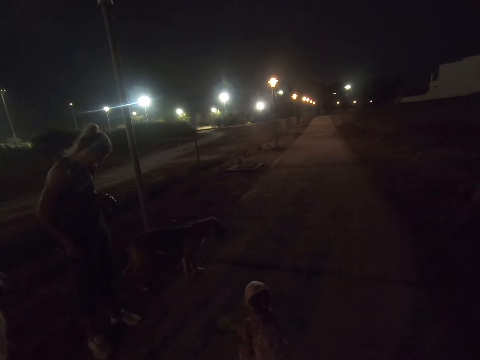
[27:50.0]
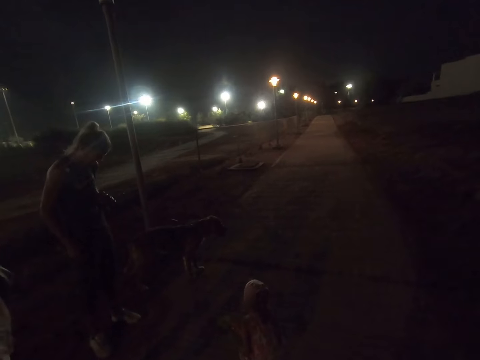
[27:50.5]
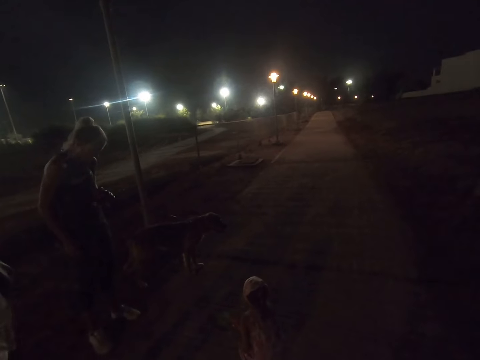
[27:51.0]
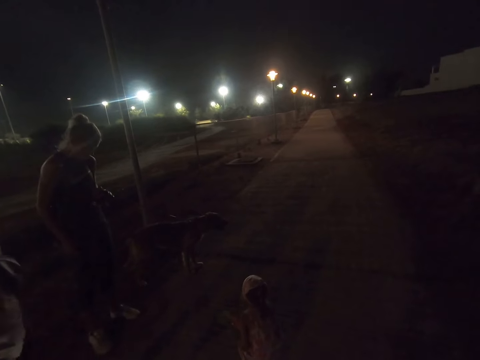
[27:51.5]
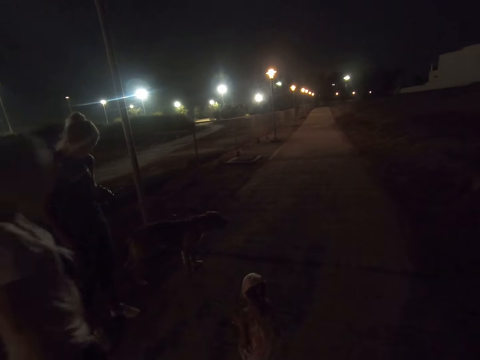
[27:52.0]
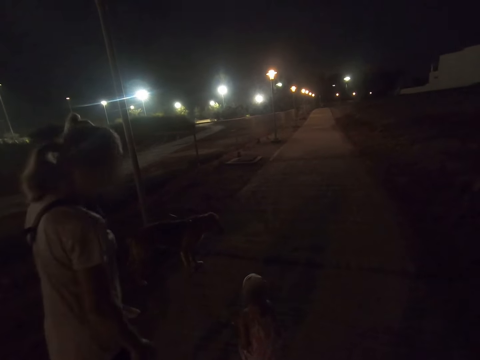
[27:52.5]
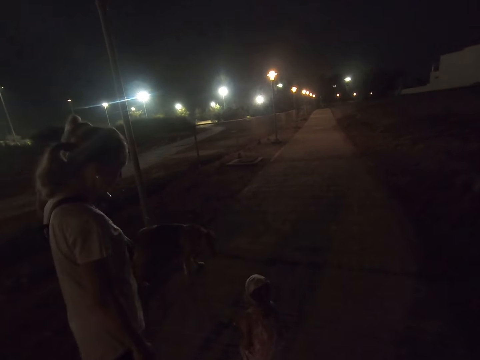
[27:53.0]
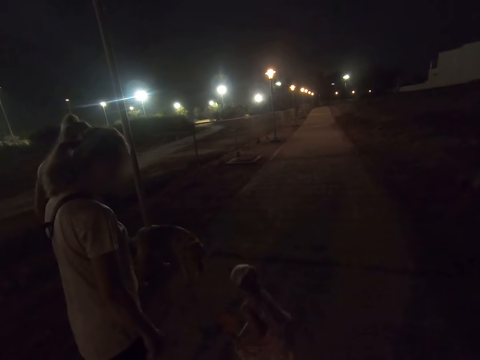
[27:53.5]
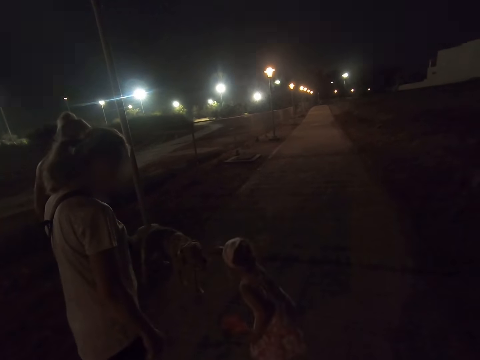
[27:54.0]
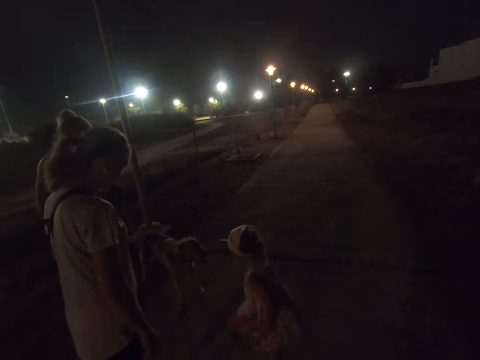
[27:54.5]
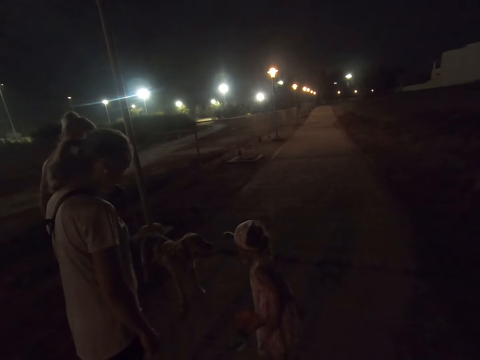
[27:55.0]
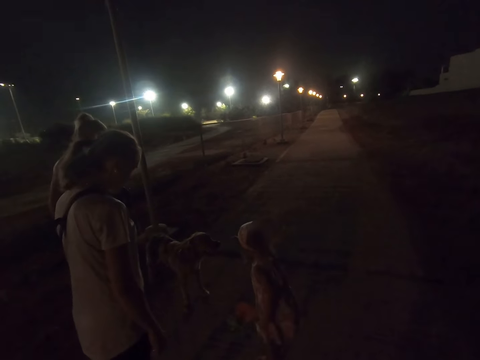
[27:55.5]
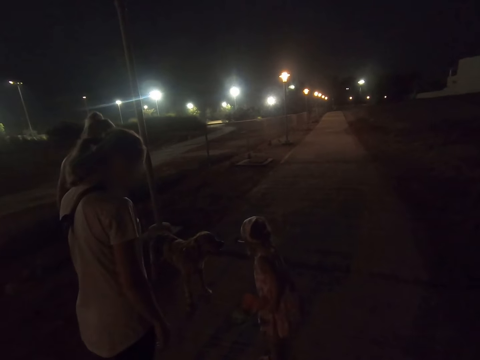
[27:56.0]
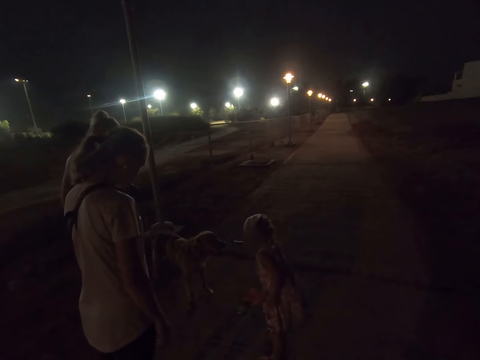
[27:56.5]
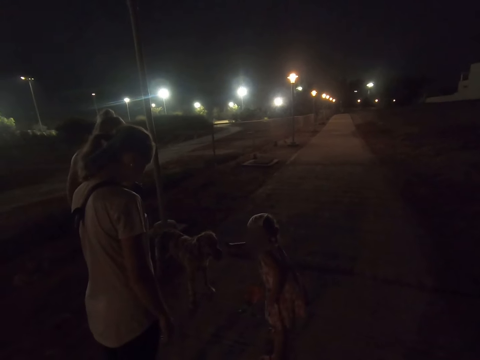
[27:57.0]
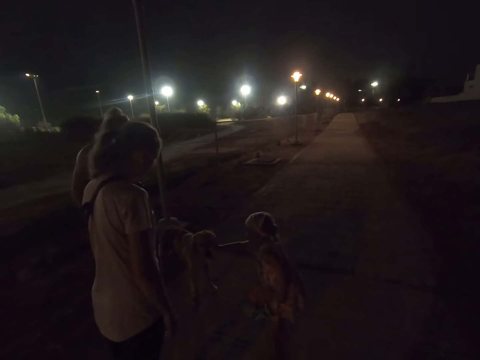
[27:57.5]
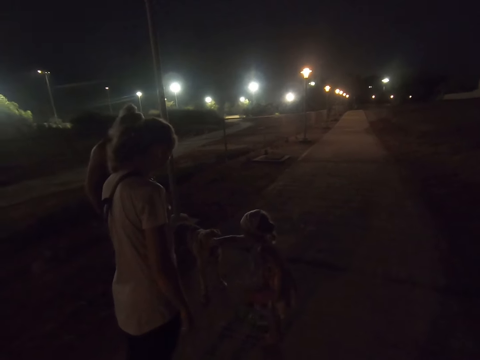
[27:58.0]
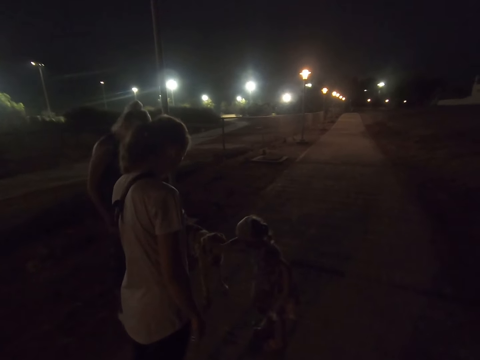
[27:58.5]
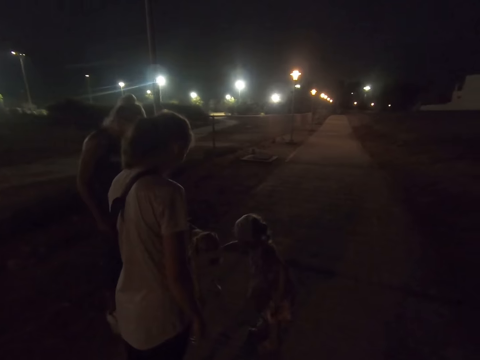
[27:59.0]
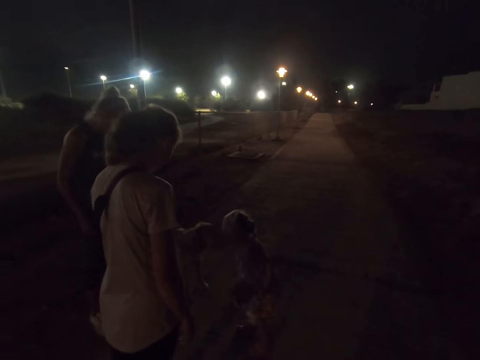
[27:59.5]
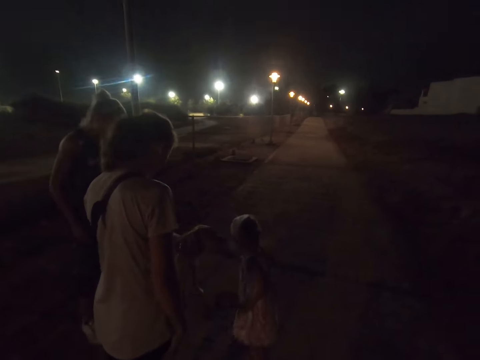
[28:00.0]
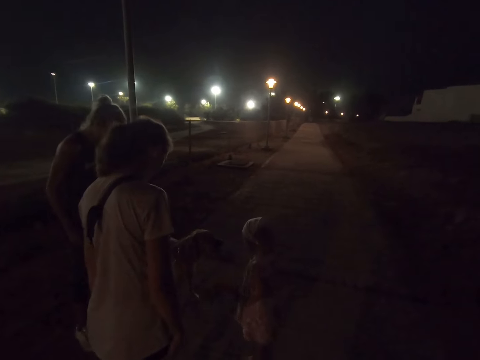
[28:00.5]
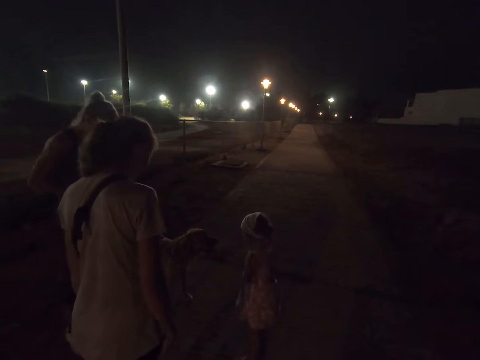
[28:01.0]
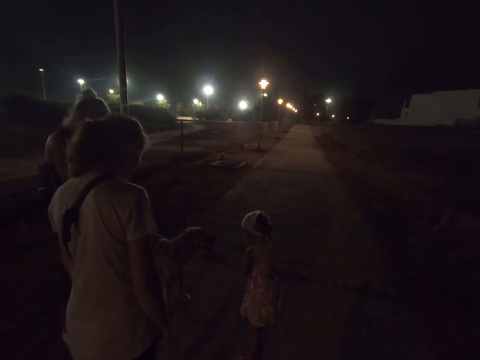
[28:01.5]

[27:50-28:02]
A woman pickpockets. Another woman walks closer to a child. The child reaches out a hand to the dog and holds leaves. The child stands up. The child reaches out to the dog. The child pets the dog and holds leaves. The child holds leaves in front of the dog.

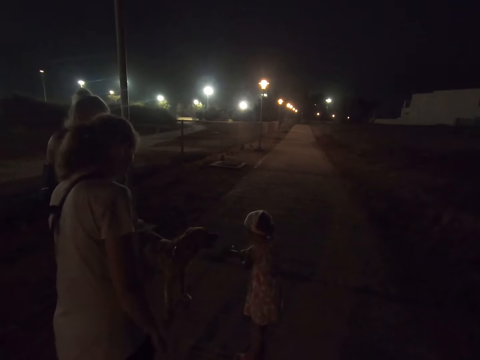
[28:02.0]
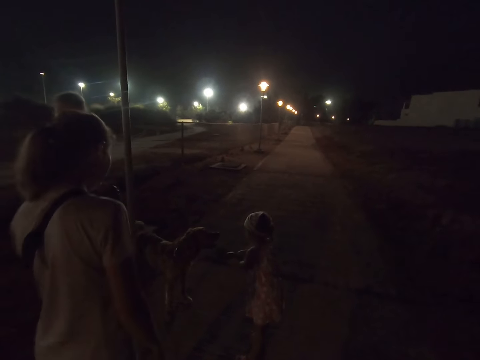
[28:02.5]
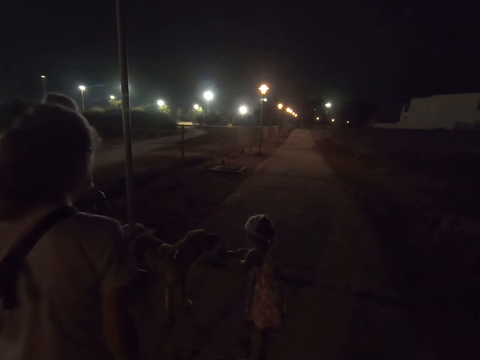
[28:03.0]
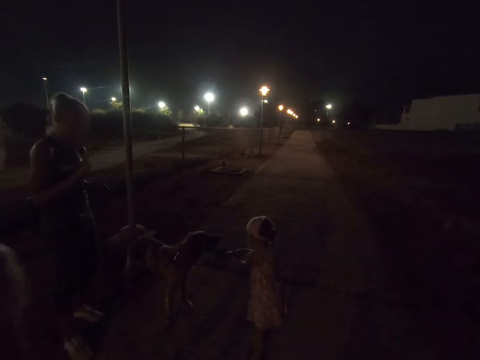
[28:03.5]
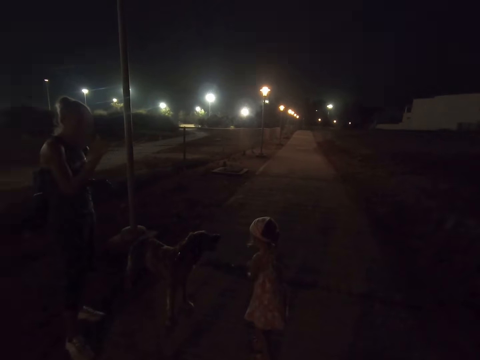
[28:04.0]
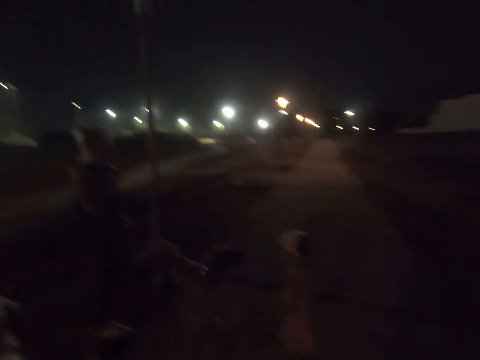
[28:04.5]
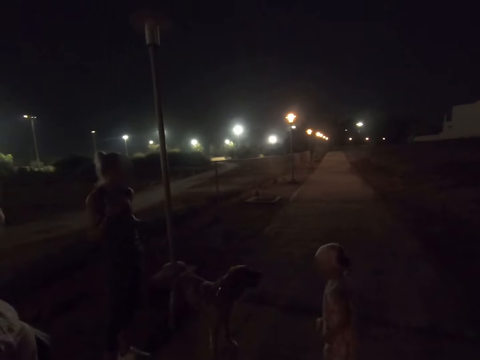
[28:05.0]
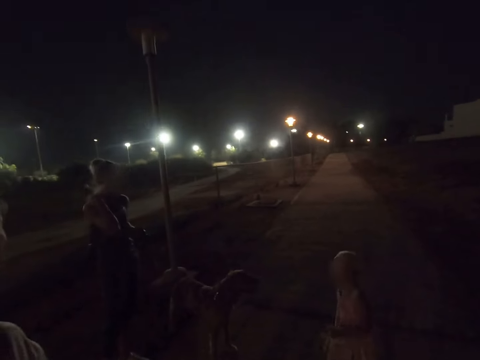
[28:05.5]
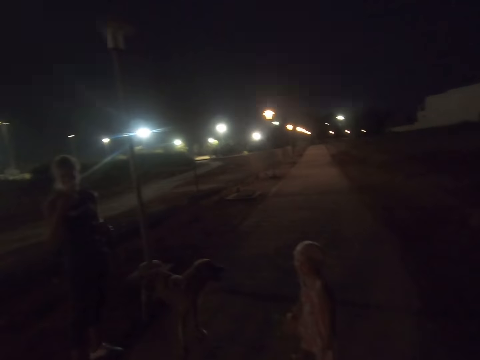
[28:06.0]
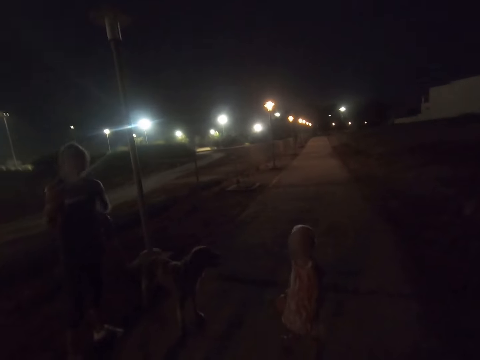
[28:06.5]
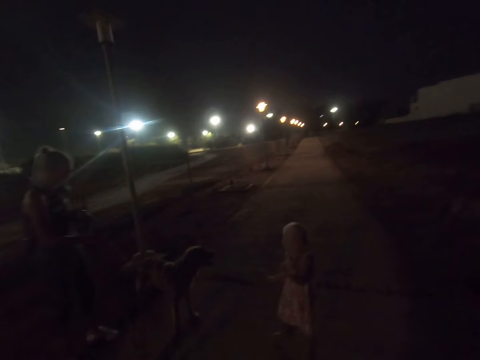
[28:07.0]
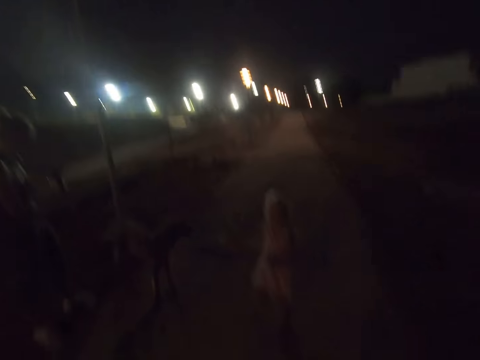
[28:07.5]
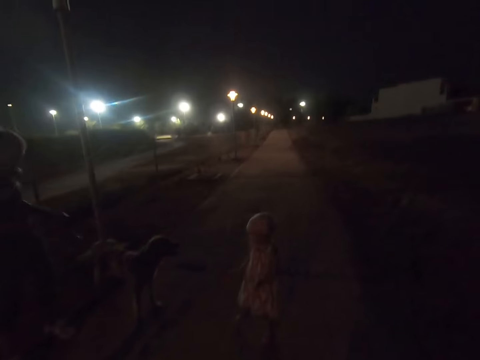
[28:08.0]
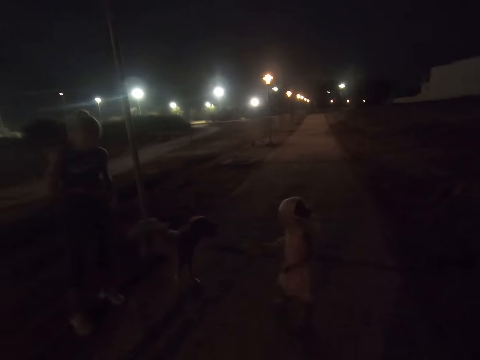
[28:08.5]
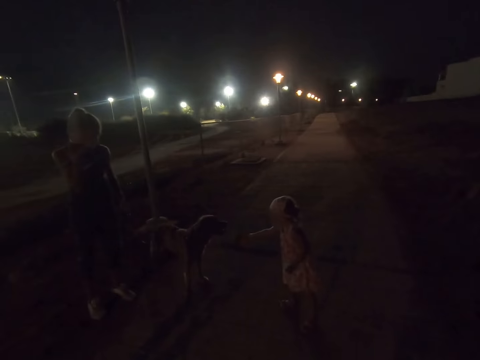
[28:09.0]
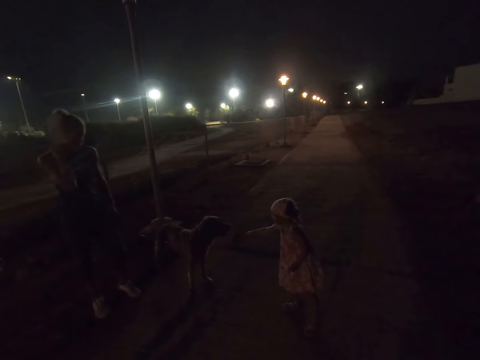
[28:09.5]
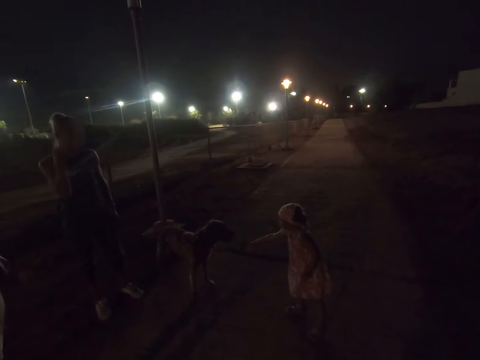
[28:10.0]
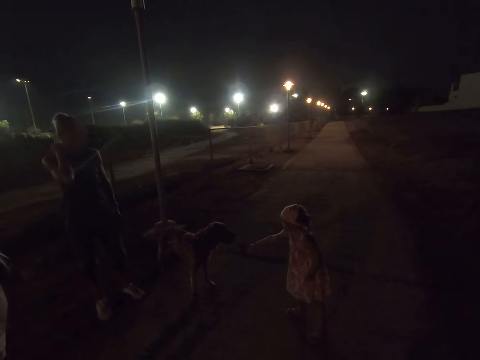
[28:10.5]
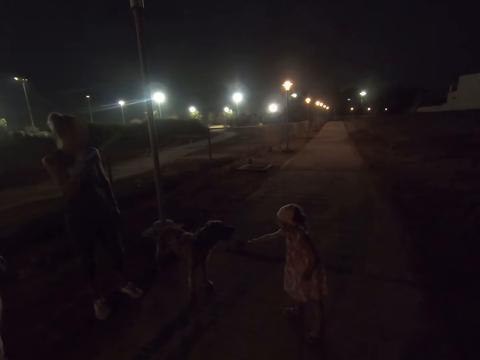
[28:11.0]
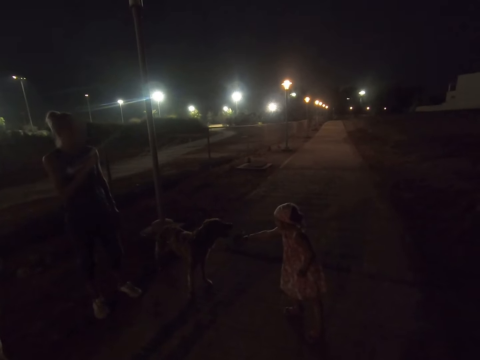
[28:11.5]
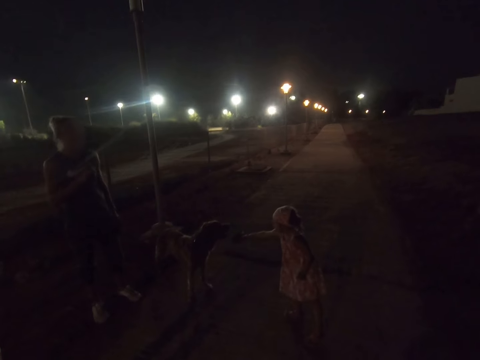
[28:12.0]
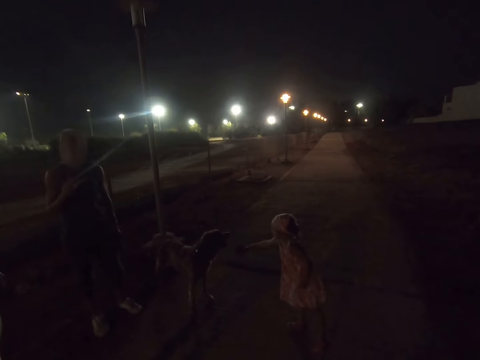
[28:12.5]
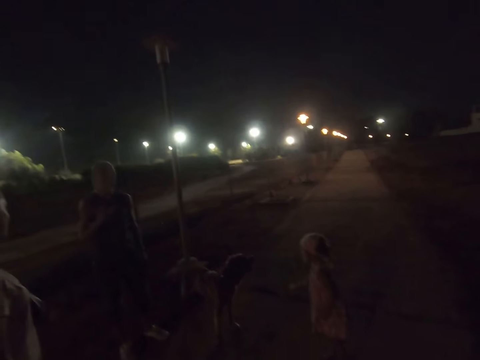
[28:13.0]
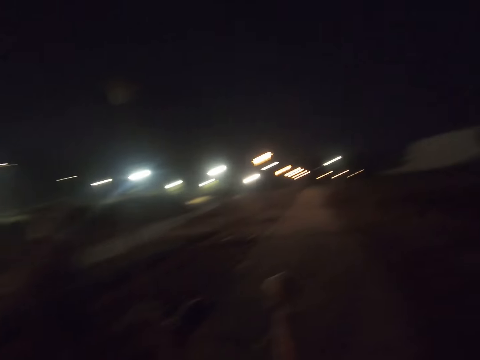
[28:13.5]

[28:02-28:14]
A woman walks backwards. A second woman dialogues with a third woman. The third woman holds the dog's leash. A woman swings her hand. The third woman holds the dog's leash again. The second woman dialogues with the third woman. A child holds leaves in front of the dog. The child stretches her hand to the dog. A fourth woman scratches her neck and gestures at the child.

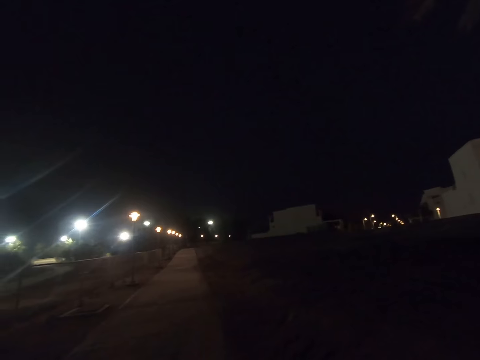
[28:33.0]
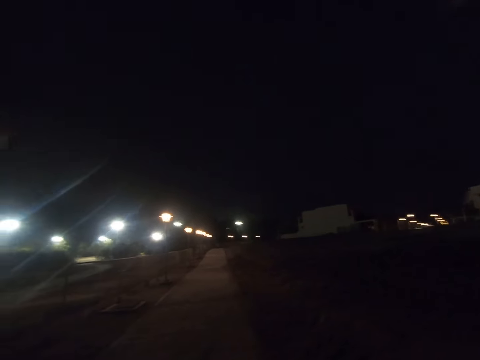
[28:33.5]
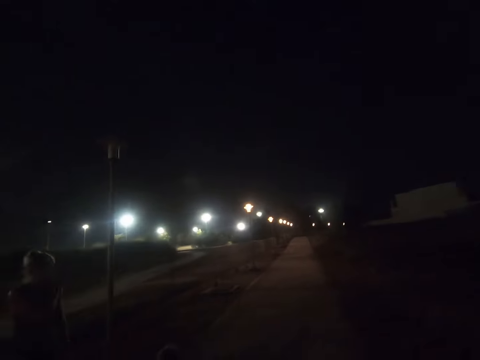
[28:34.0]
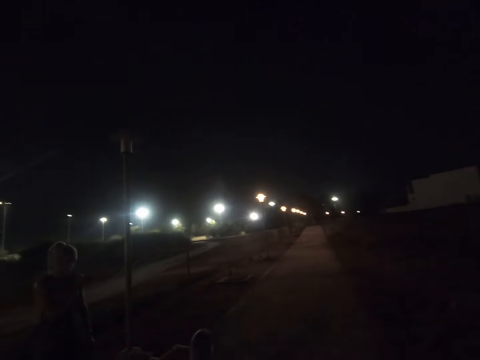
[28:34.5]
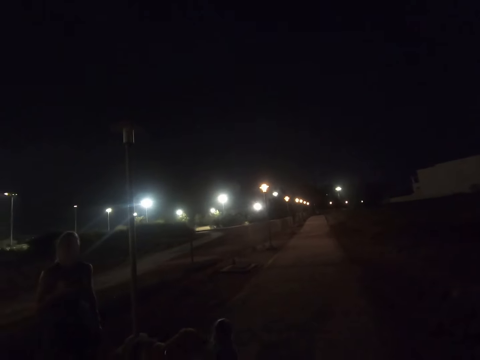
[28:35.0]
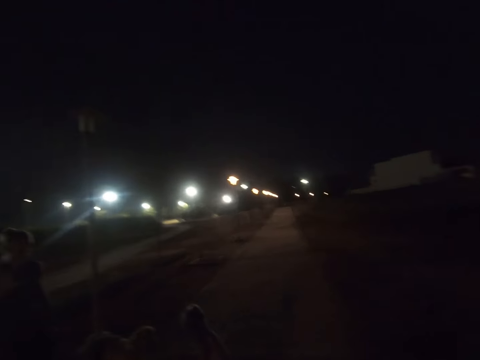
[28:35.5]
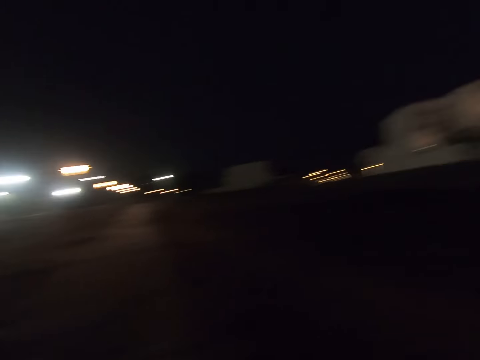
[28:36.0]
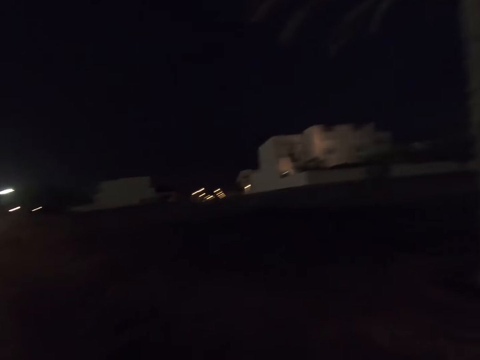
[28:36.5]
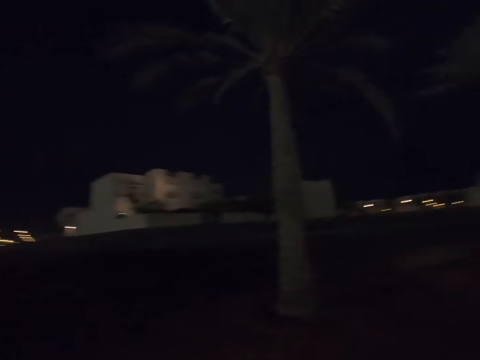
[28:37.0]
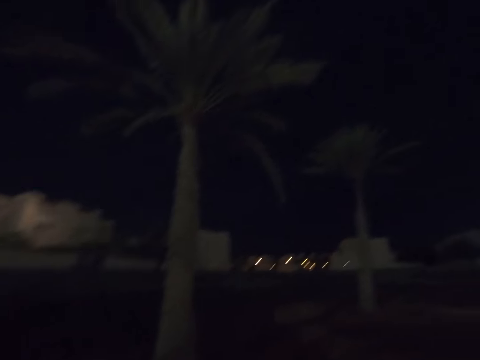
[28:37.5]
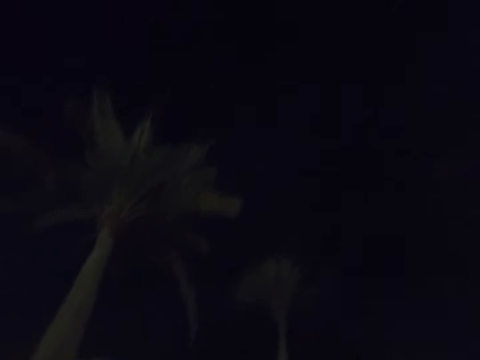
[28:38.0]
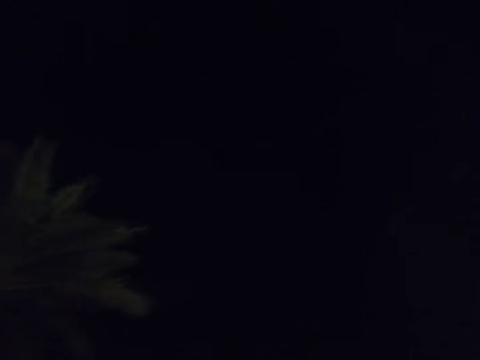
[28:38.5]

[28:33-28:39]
The camera wearer looks around.
